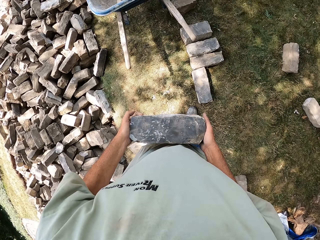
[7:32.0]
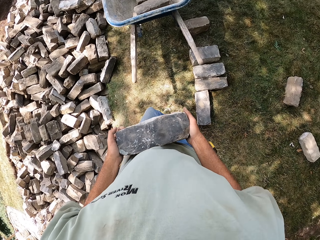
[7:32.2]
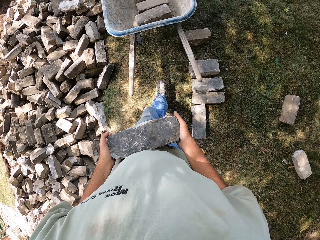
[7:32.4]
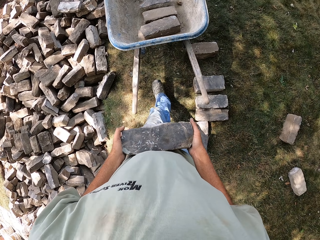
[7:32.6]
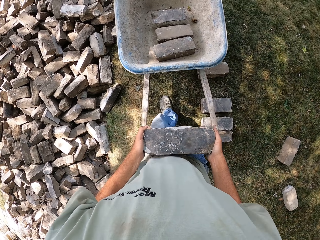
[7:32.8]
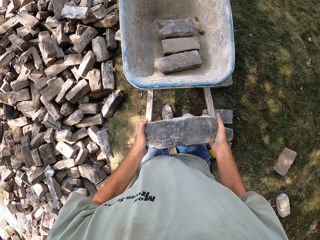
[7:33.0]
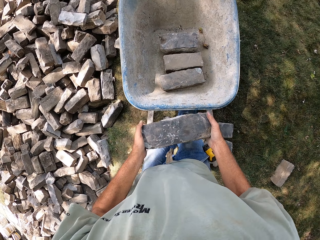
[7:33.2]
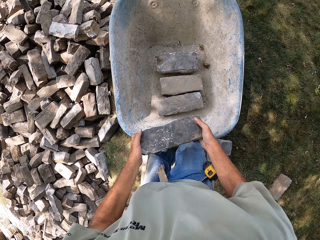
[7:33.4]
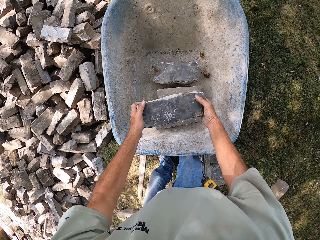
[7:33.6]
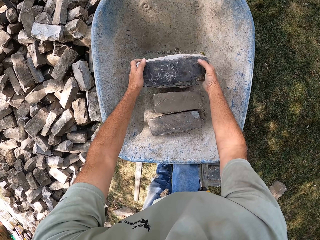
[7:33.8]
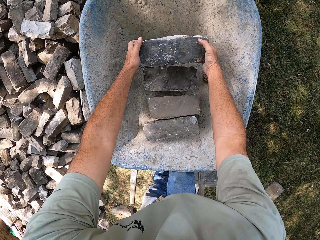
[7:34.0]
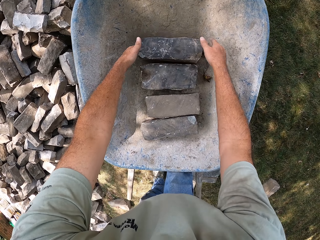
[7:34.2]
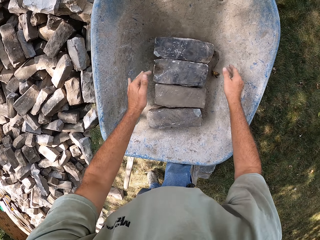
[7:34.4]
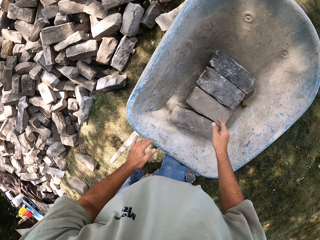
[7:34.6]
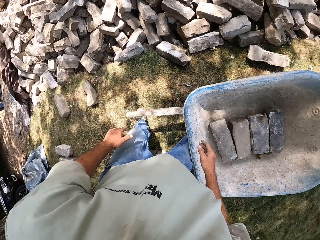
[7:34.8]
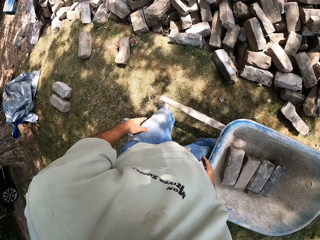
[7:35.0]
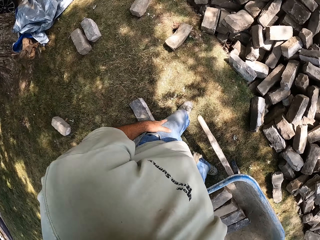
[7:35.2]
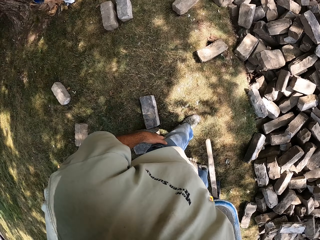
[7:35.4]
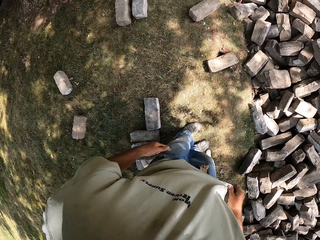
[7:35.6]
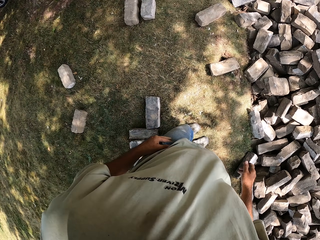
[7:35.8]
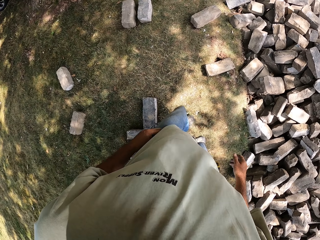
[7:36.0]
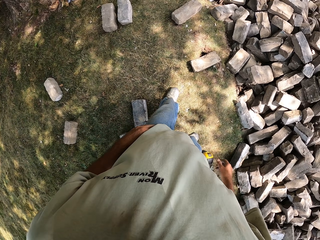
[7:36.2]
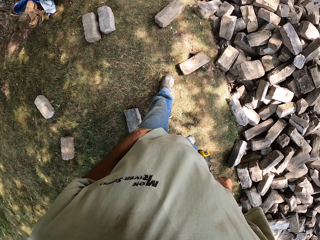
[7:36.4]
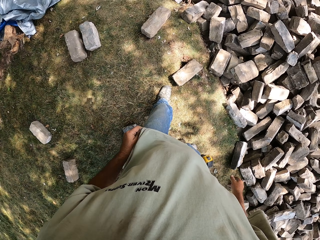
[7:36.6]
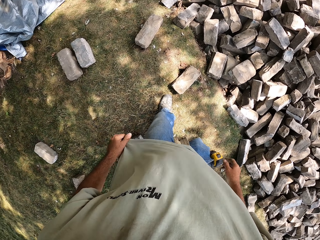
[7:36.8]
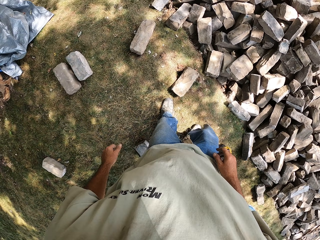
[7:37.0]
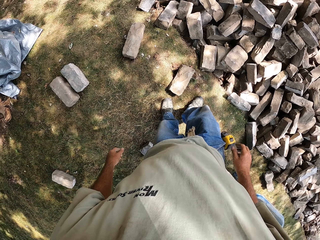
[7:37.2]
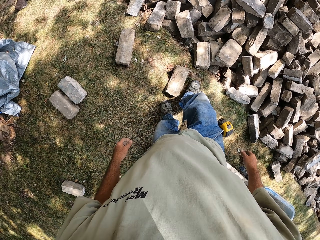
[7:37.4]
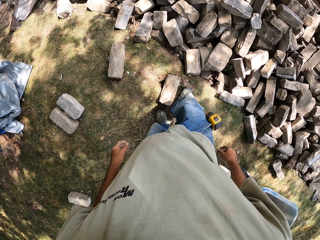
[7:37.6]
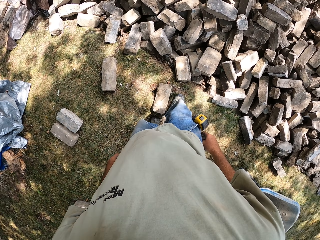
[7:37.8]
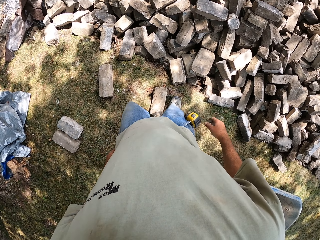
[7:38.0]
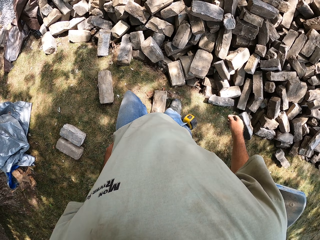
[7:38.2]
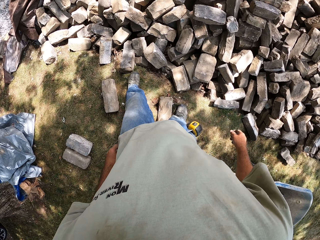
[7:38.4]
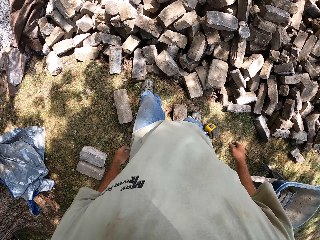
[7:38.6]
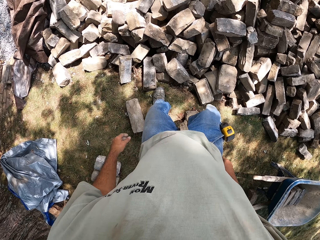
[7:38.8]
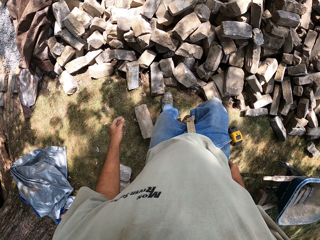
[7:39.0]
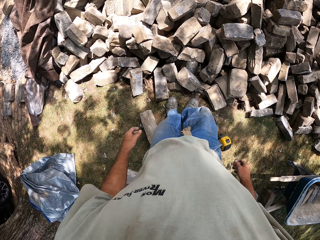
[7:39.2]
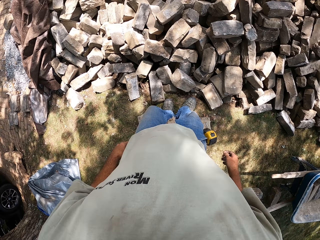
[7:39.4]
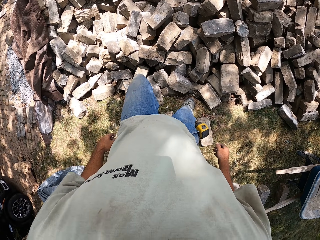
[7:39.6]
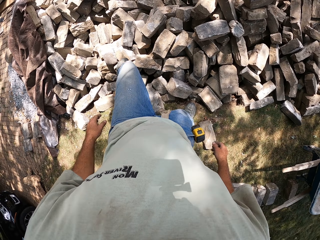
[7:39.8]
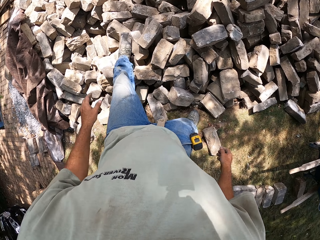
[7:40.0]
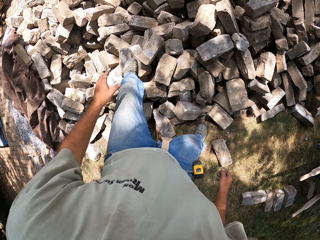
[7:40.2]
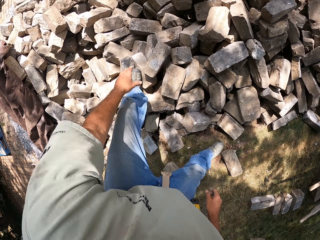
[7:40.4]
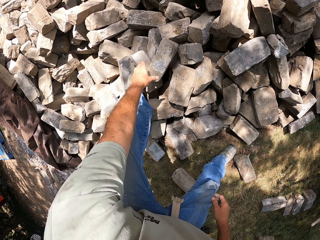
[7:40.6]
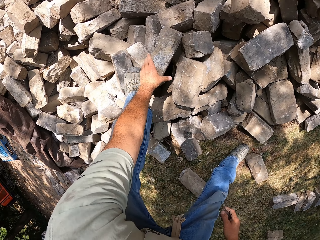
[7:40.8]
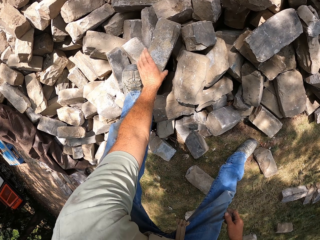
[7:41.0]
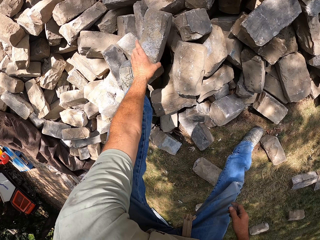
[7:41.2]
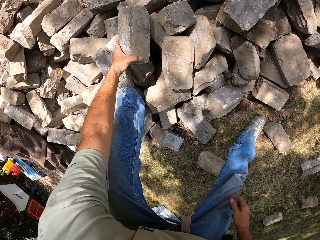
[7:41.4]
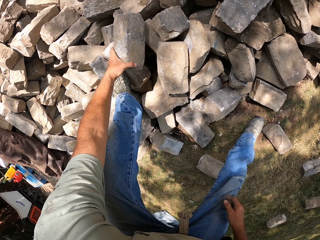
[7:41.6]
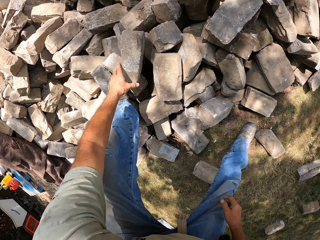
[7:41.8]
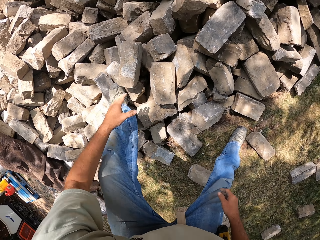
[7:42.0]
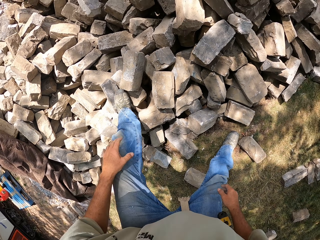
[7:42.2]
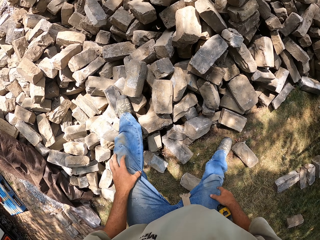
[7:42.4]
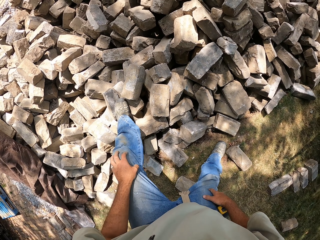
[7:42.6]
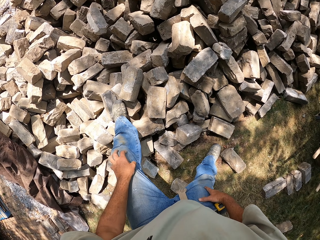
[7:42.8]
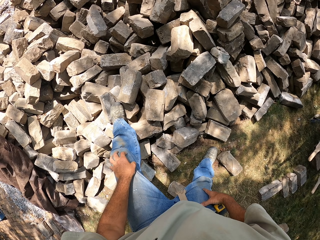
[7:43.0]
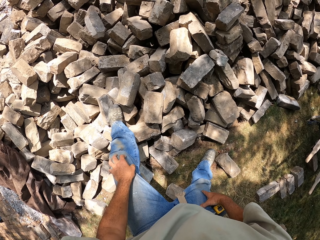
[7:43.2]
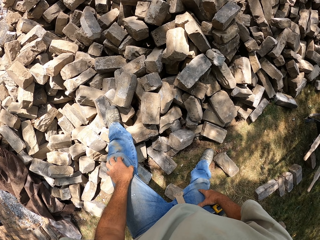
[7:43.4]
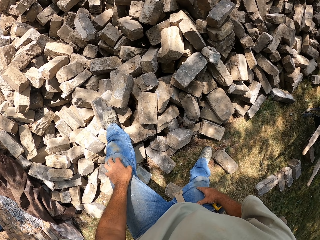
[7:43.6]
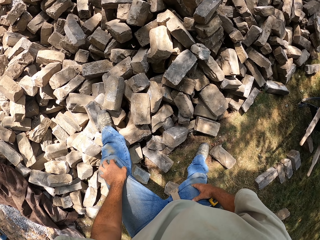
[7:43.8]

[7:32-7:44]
The camera wearer picks up a block or stone with both hands. He carries the stone. He walks towards the wheelbarrow. He places a block in the wheelbarrow. He wipes his hand with a t-shirt. He walks towards the stones. He steps on the blocks. He touches a block with his left hand. He holds a stone. He leaves the stone.

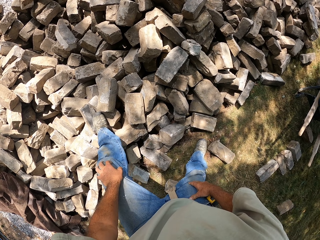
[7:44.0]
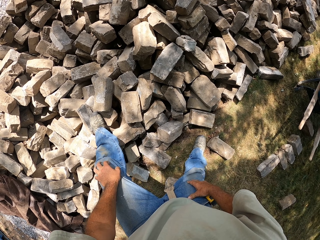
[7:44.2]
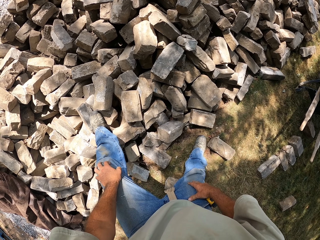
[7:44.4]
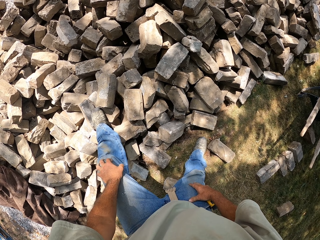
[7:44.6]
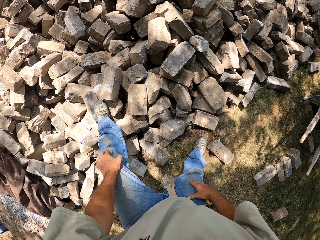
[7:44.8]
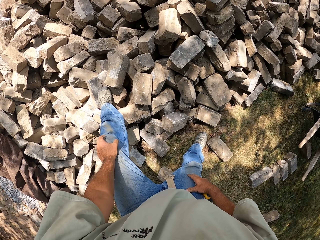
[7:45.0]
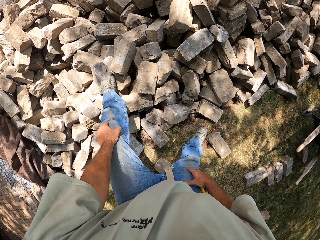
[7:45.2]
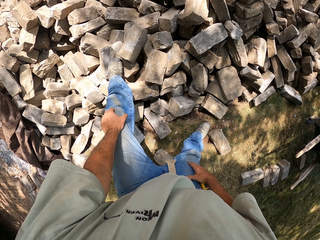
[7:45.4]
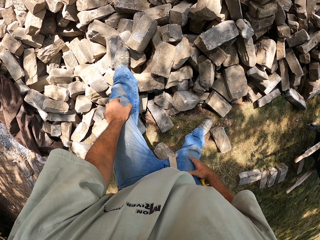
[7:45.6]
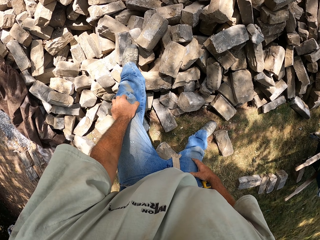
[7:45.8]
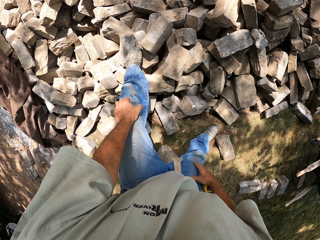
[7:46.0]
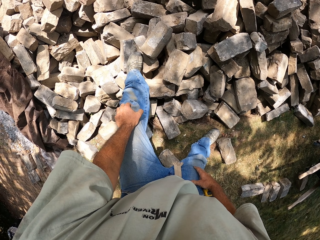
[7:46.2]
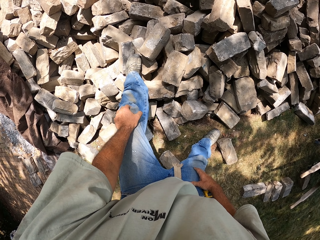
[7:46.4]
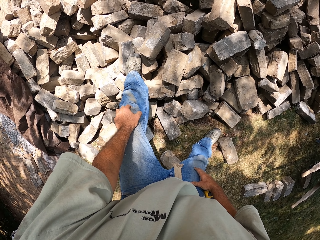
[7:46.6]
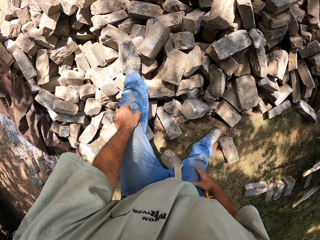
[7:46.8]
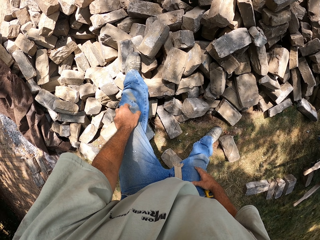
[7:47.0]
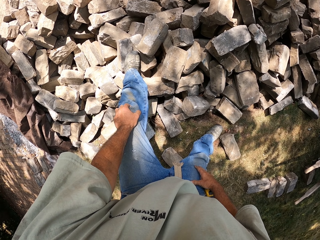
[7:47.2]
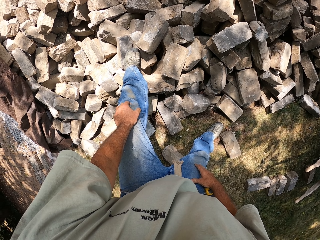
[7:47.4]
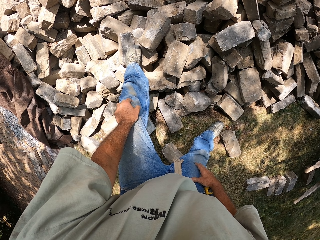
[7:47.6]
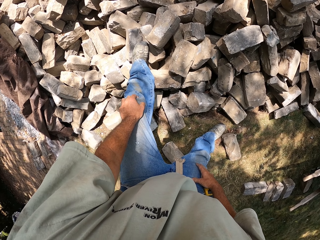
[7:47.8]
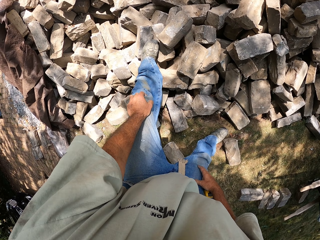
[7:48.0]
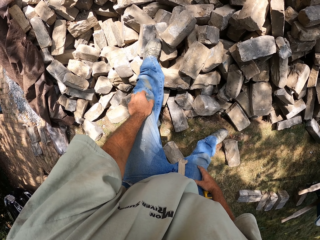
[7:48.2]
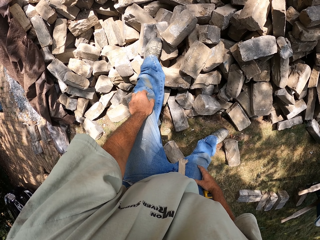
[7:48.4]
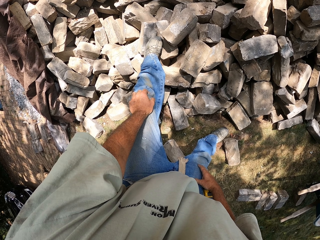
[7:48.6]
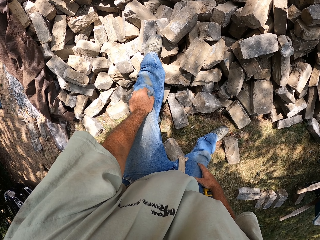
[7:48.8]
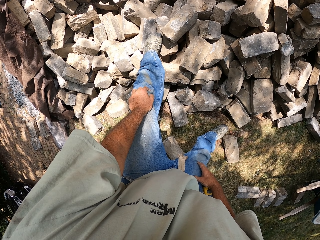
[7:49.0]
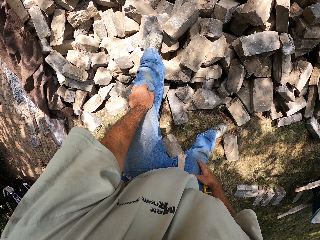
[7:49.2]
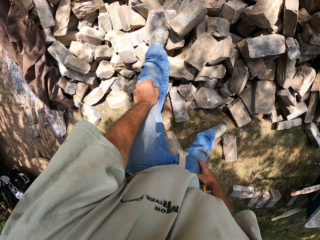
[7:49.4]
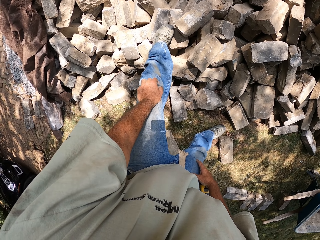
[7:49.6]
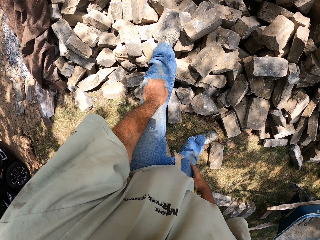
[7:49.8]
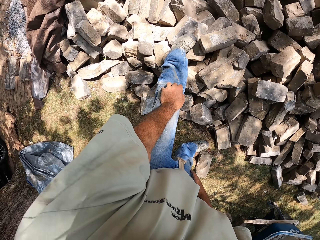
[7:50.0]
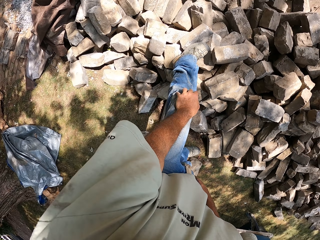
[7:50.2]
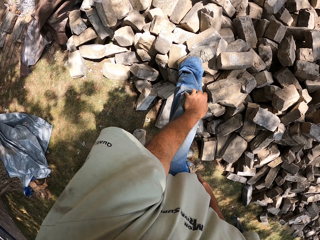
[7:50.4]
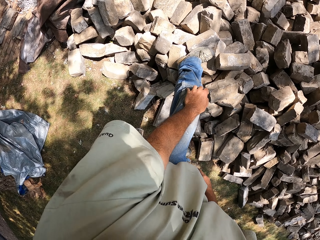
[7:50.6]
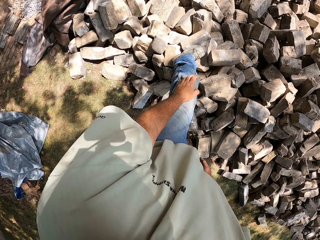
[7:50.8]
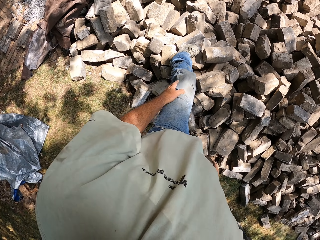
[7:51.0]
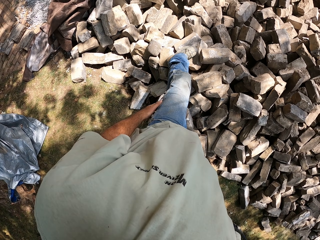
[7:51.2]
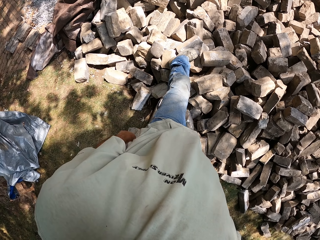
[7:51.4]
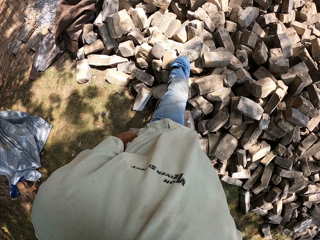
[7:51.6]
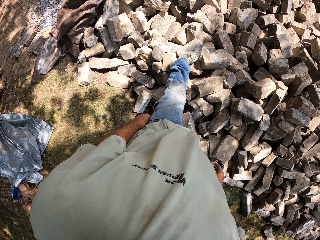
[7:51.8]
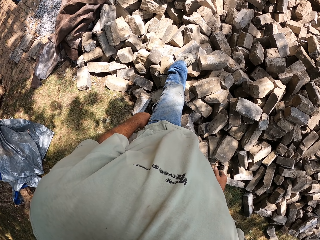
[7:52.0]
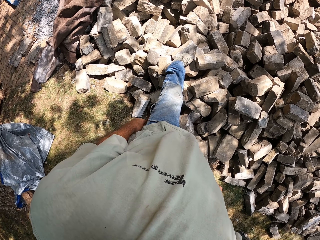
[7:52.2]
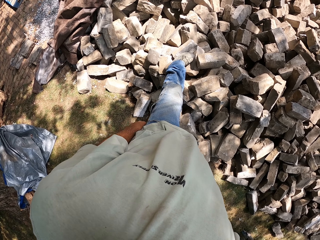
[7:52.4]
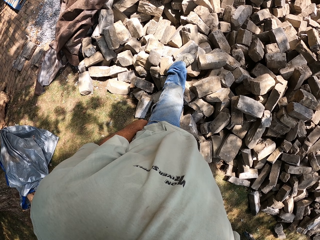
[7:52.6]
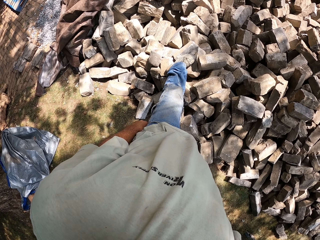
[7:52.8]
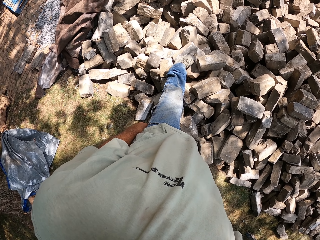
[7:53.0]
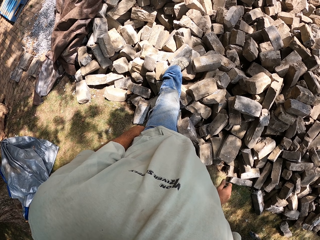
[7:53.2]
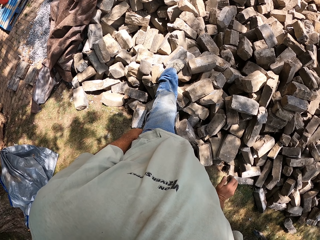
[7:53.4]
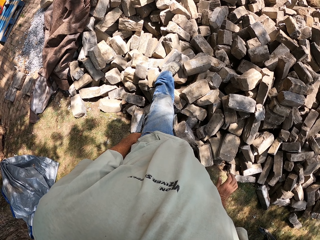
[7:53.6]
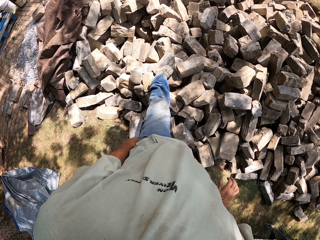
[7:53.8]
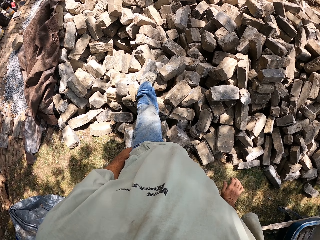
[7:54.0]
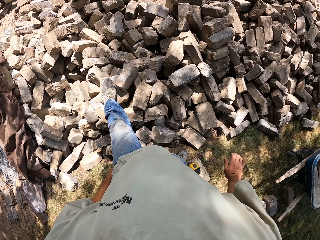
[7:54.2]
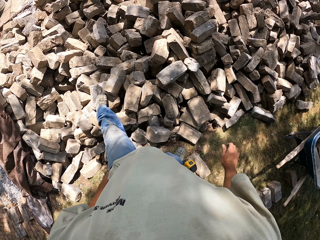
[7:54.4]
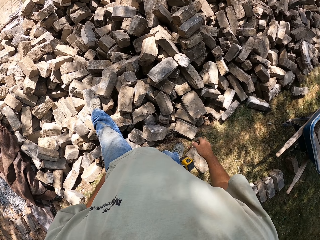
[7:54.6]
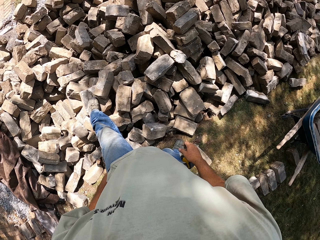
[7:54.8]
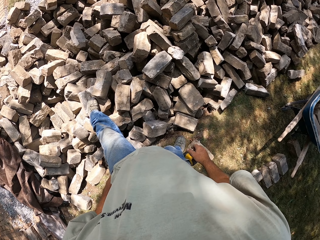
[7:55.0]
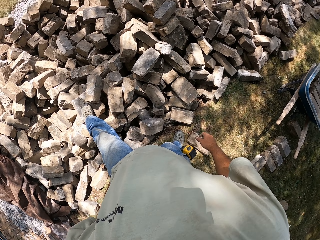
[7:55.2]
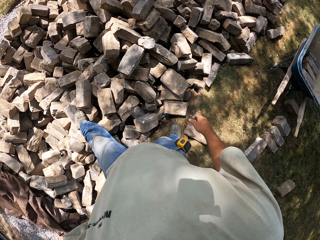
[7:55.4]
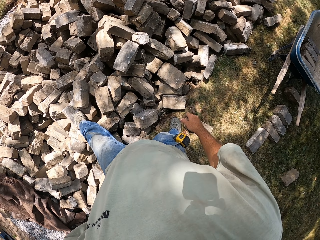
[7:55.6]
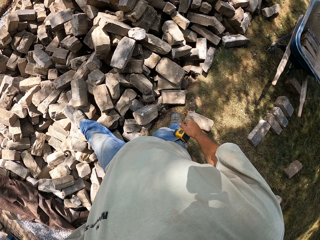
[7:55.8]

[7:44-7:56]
The camera wearer stands on the blocks. They hold a knee with a hand. They look around. They bend on the blocks. They stand on the blocks. They stretch the right hand.
